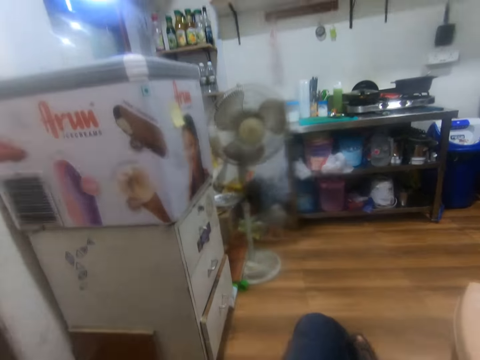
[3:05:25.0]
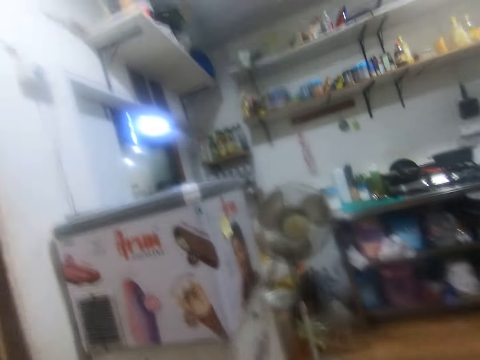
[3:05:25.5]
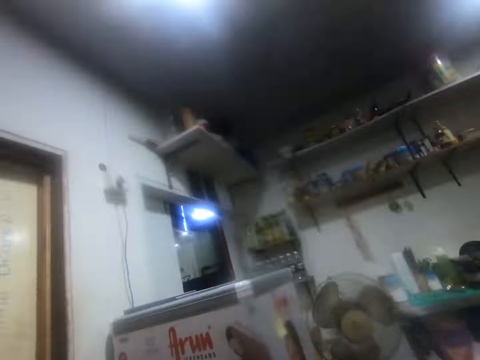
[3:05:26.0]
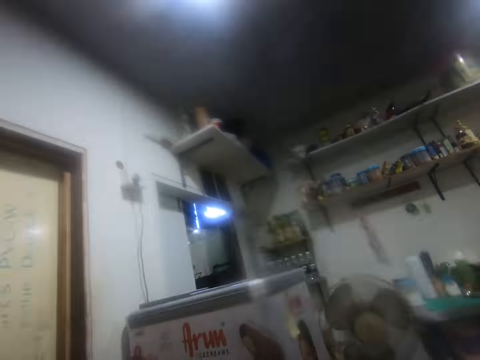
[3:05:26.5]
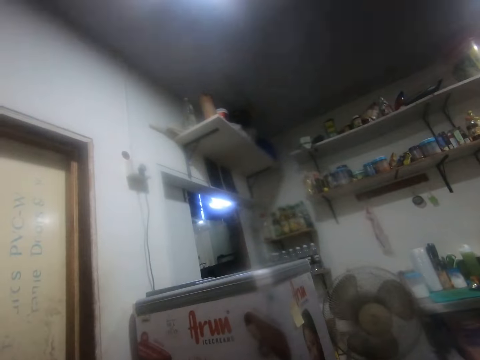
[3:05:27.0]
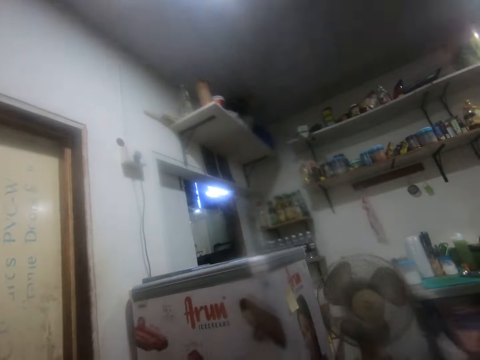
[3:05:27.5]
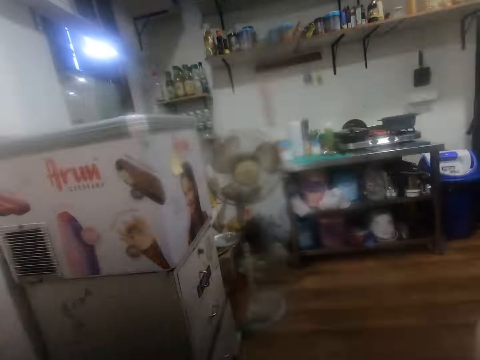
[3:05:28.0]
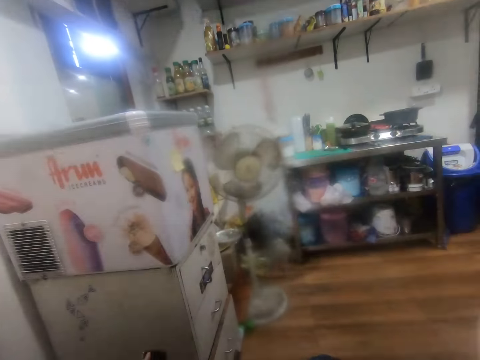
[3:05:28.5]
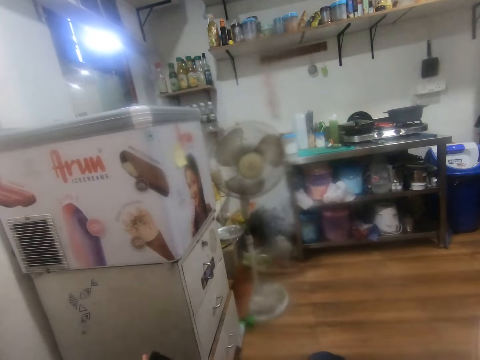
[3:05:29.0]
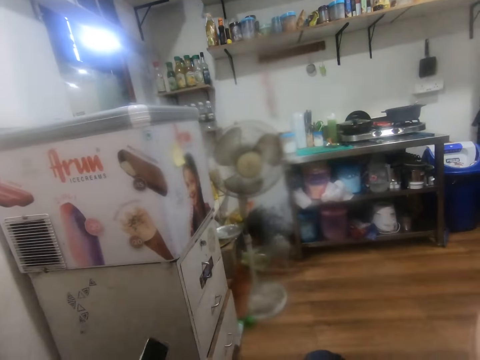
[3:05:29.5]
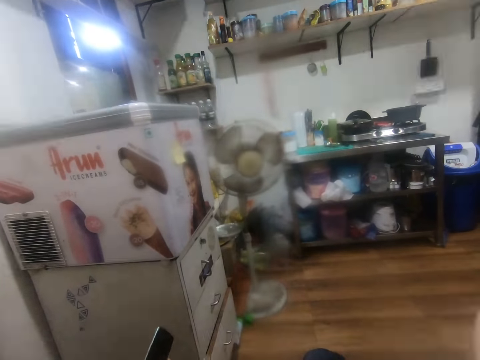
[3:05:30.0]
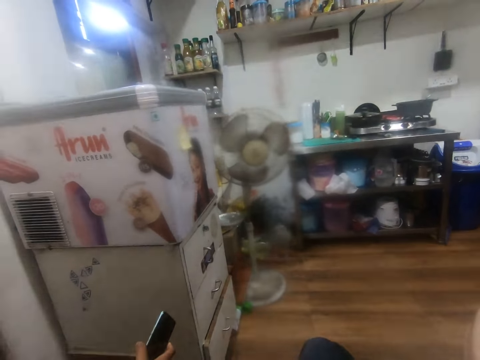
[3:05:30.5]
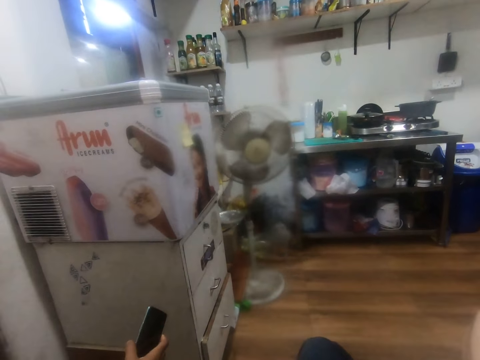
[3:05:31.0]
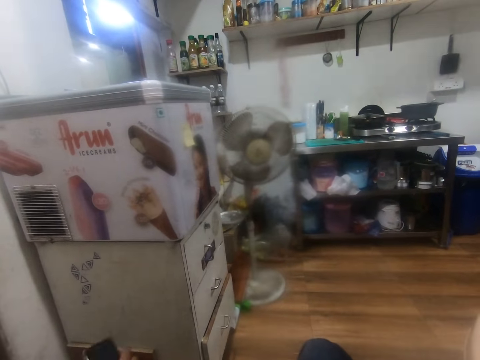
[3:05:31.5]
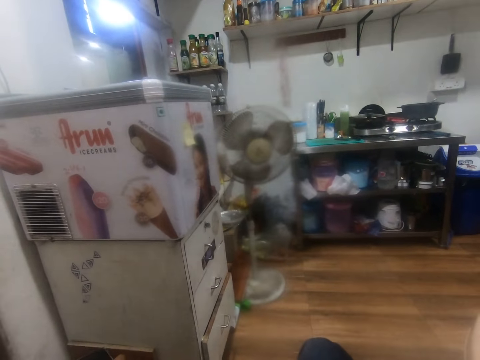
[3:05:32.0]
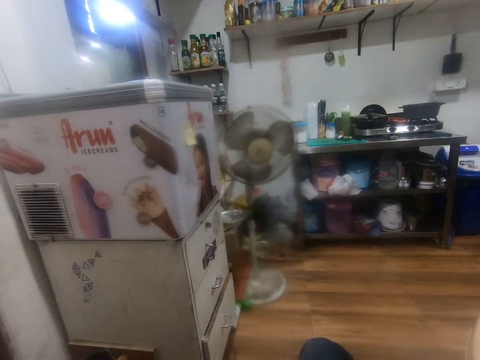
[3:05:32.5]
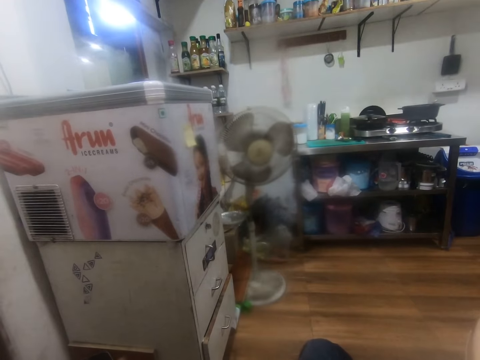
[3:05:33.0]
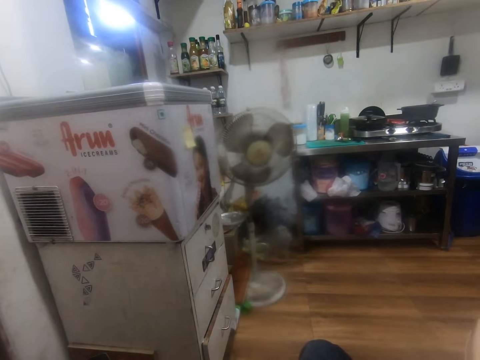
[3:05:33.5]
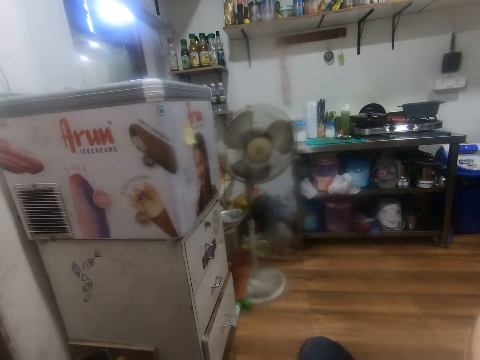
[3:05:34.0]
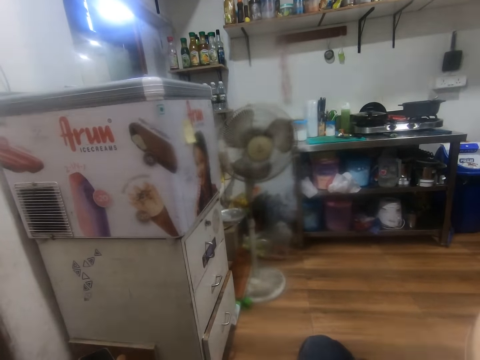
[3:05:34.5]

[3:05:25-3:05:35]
The camera wearer looks up. He looks. He passes a phone from his left hand to his right hand.

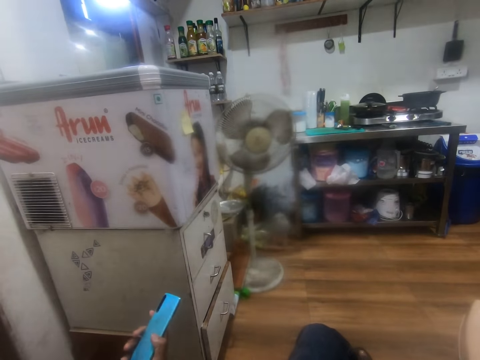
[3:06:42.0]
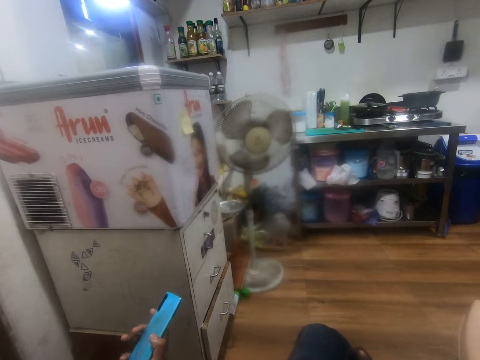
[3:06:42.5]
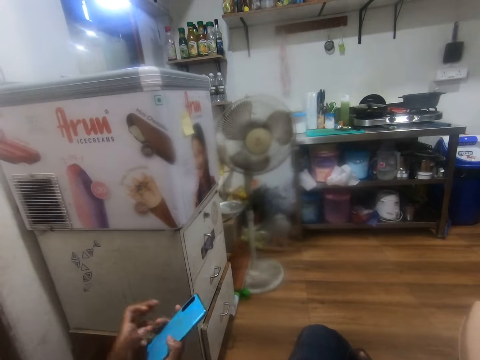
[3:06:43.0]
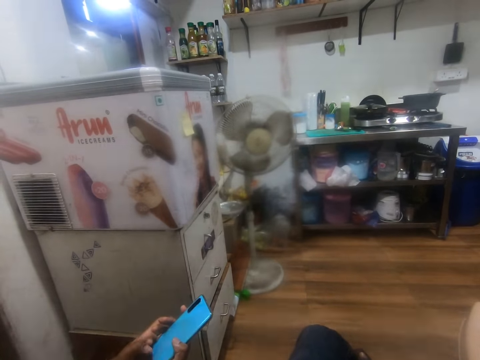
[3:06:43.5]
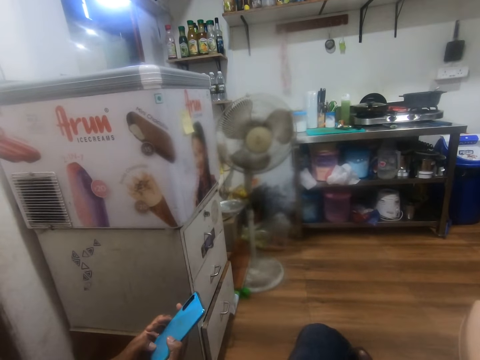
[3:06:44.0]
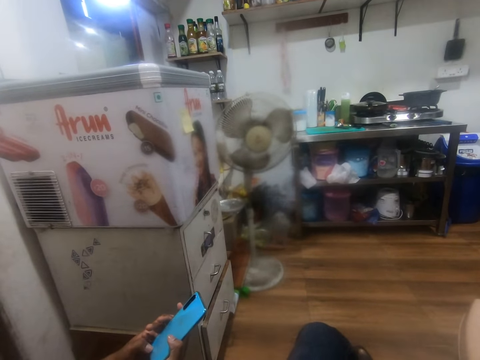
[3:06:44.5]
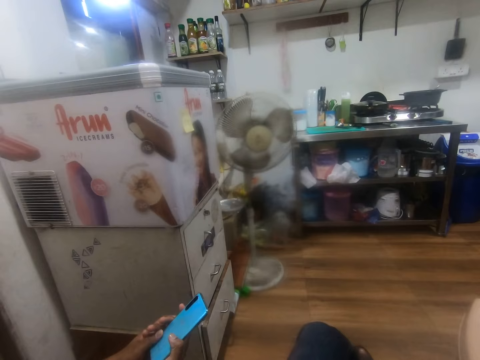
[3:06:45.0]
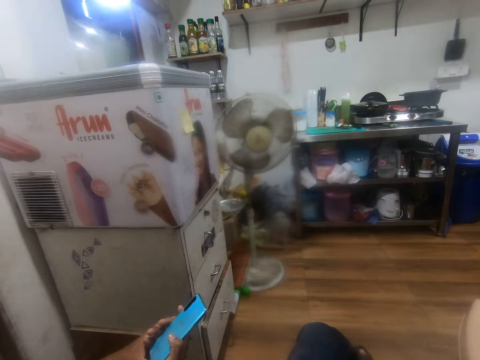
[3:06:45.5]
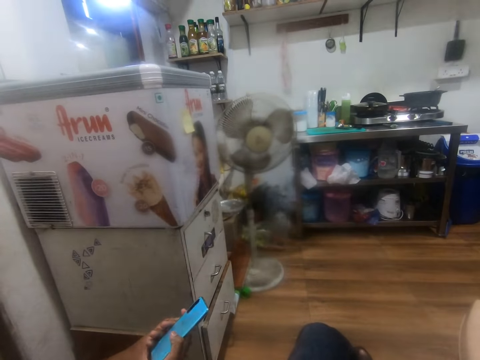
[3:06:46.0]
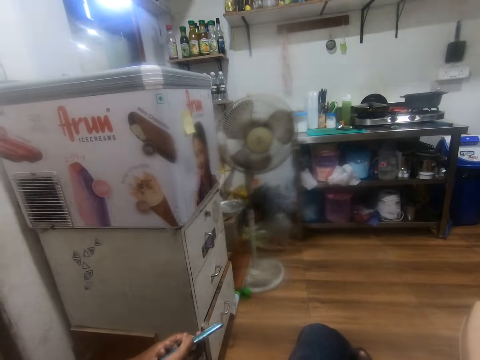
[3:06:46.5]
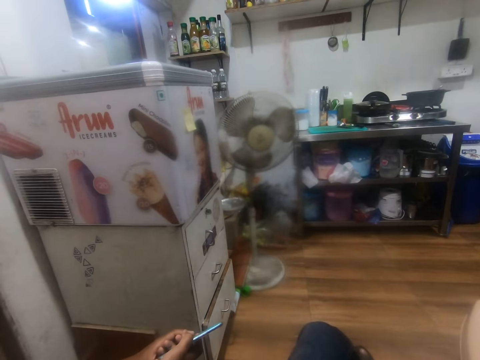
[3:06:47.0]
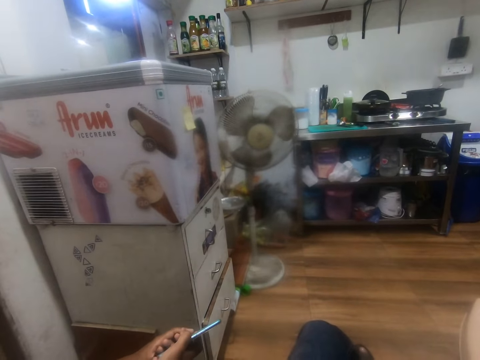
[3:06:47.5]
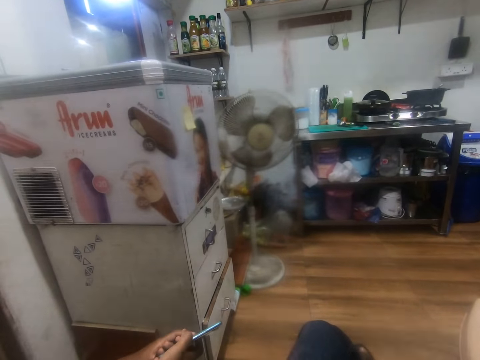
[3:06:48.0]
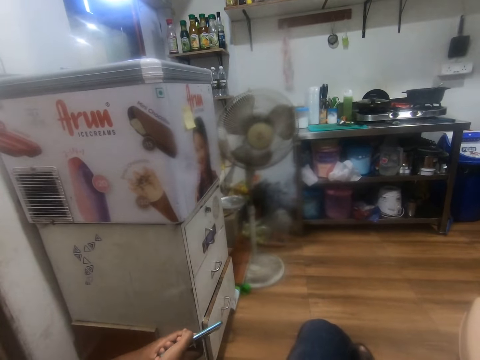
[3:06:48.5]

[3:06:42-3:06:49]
The man examines the phone with his hands.

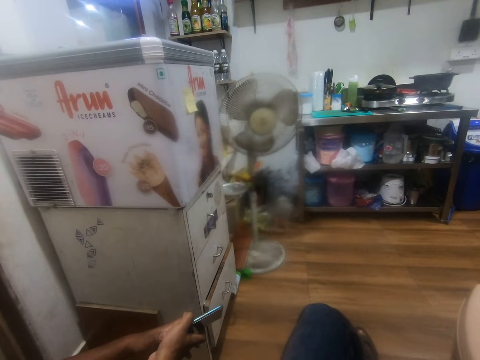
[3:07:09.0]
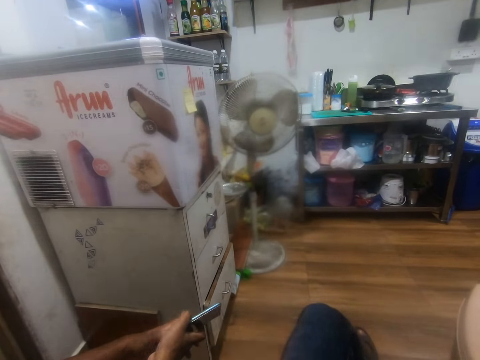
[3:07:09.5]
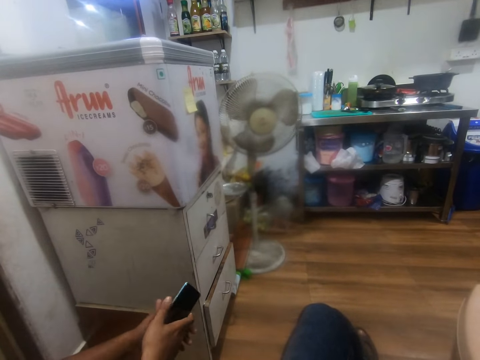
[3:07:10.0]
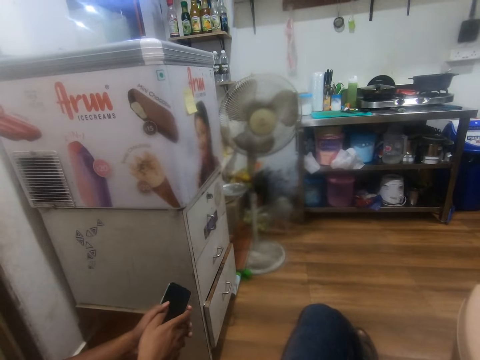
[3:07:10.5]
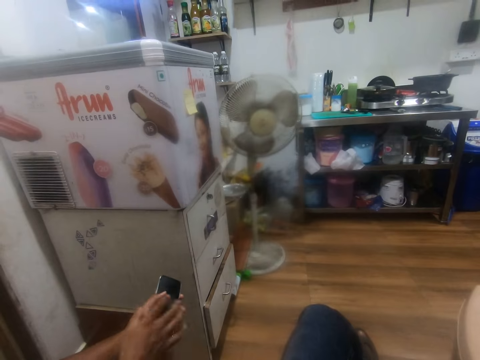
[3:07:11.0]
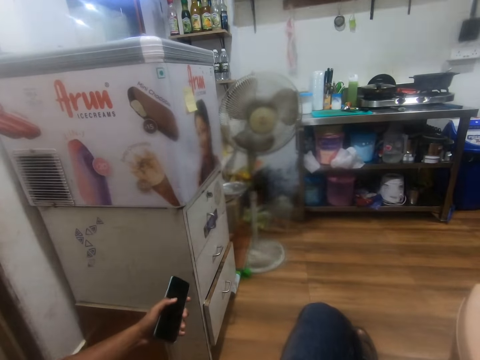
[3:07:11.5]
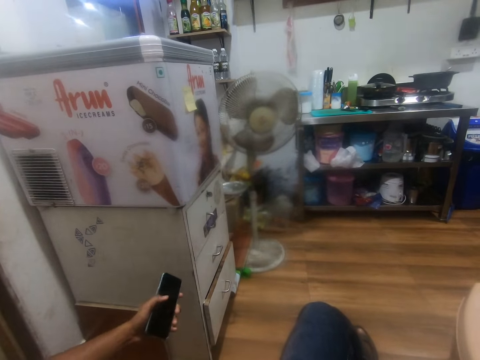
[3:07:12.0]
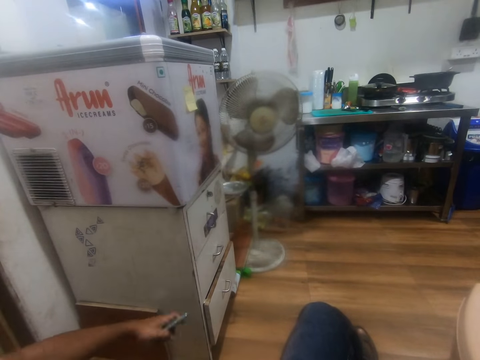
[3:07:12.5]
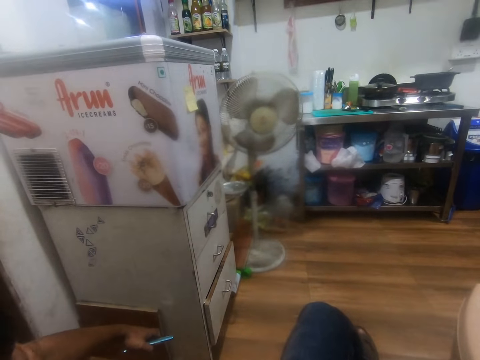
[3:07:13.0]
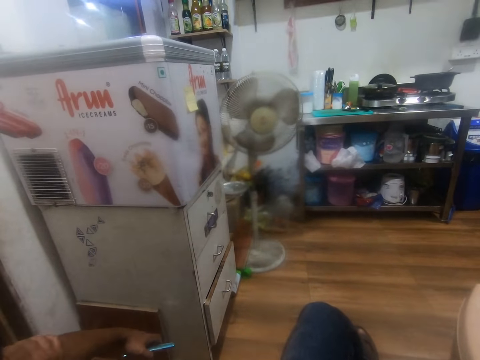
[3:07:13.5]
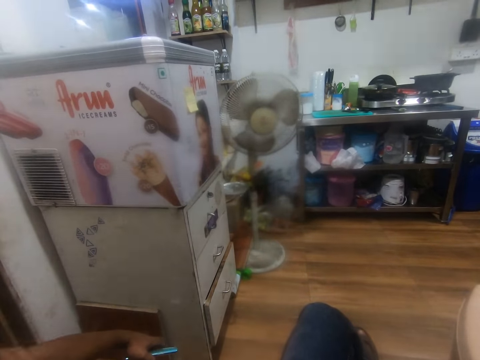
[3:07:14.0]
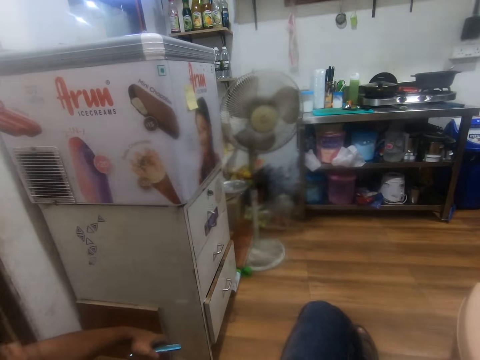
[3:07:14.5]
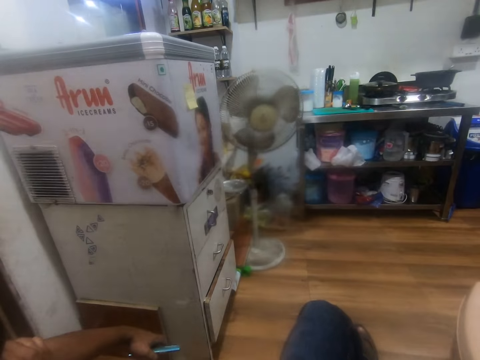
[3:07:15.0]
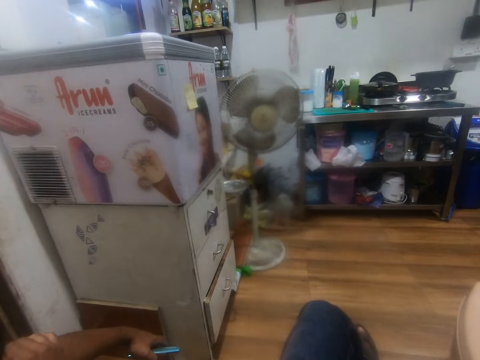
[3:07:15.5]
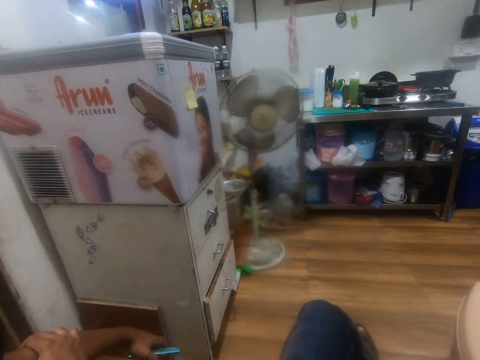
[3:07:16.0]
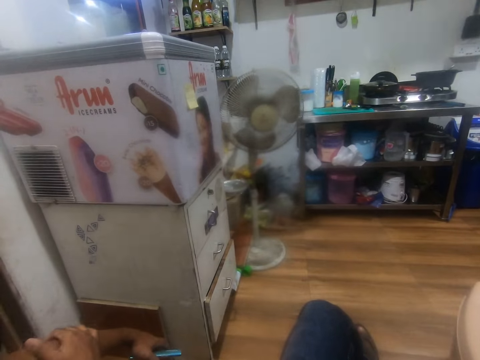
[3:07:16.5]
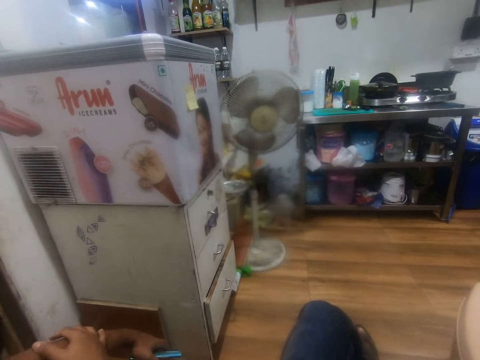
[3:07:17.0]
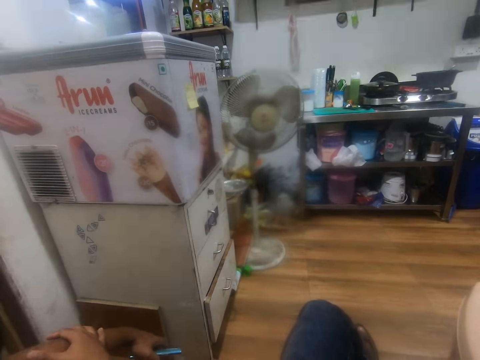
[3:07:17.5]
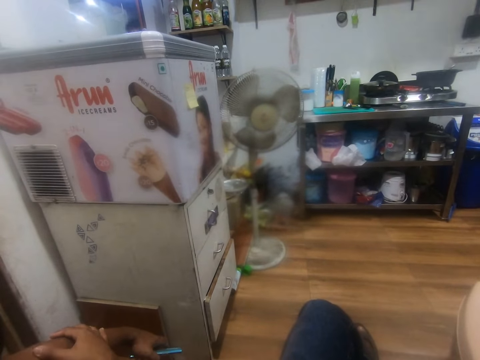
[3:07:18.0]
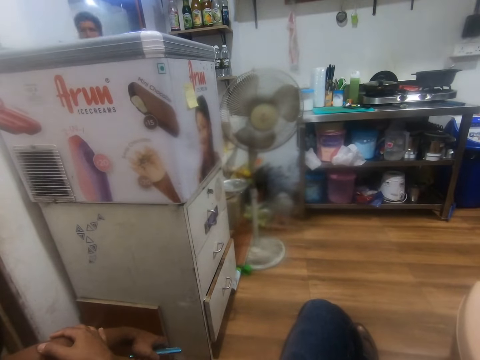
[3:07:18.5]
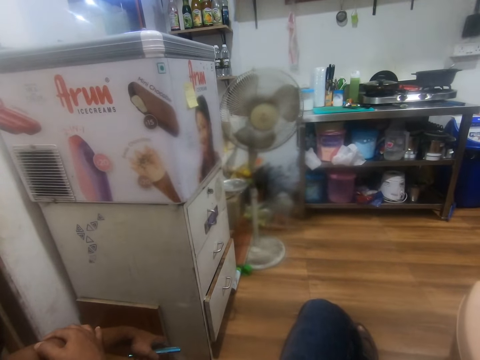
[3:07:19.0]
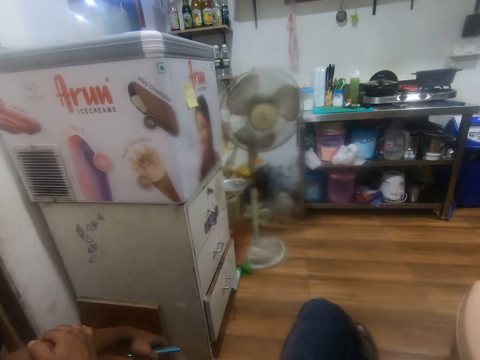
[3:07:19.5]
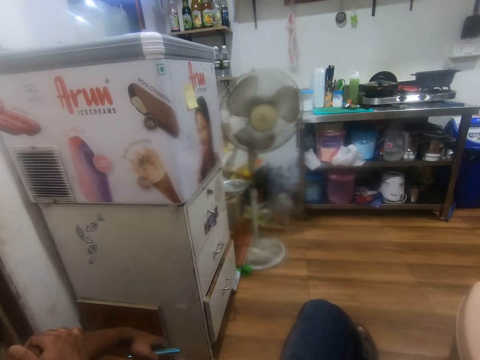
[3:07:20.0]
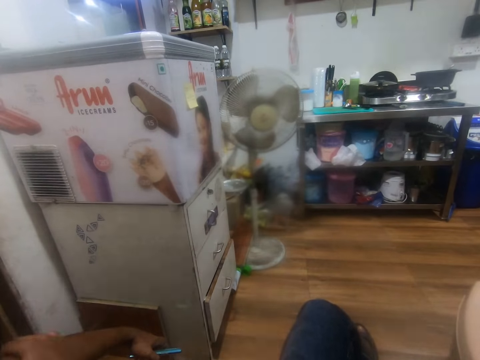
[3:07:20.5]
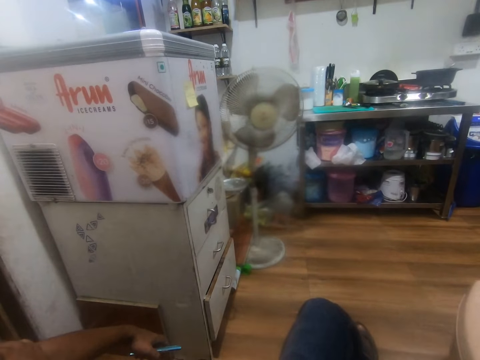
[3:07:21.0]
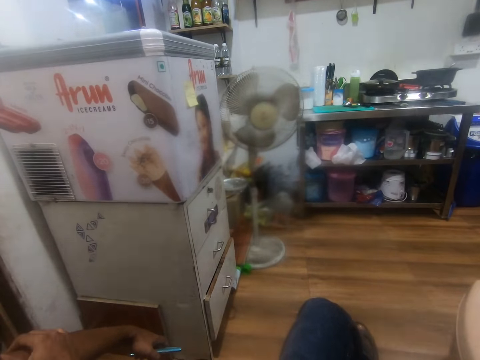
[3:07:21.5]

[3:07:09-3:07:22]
The man passes the phone from his right hand to his left hand.
